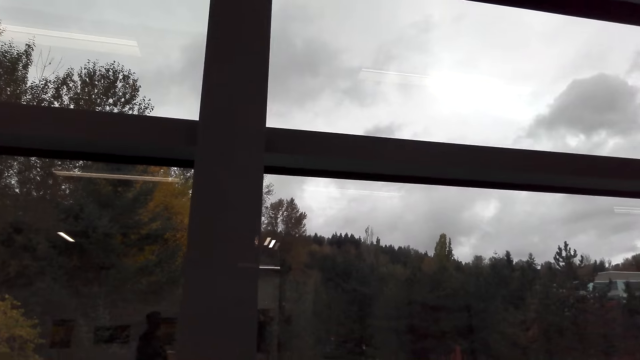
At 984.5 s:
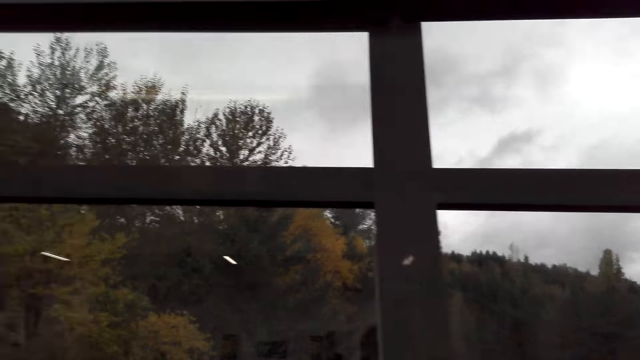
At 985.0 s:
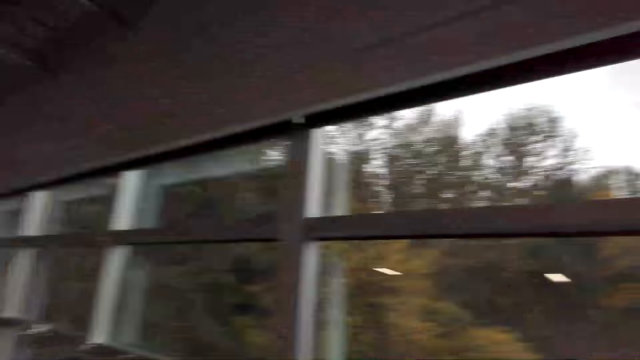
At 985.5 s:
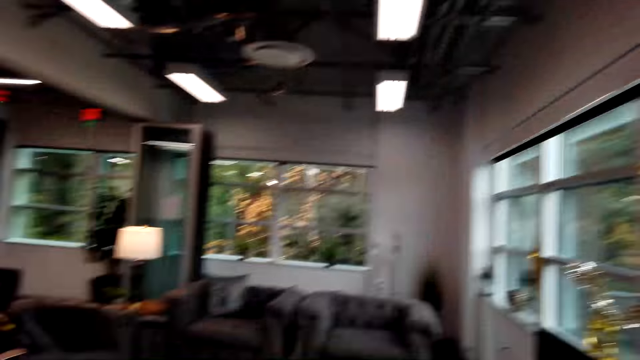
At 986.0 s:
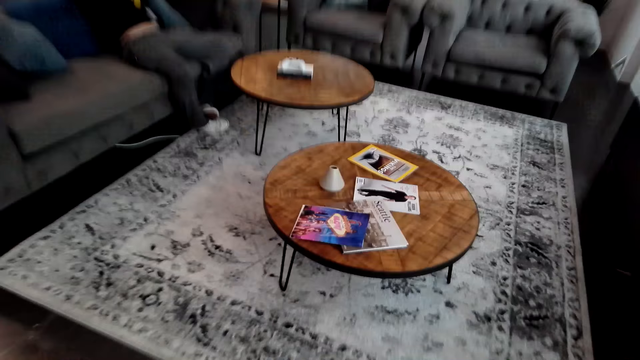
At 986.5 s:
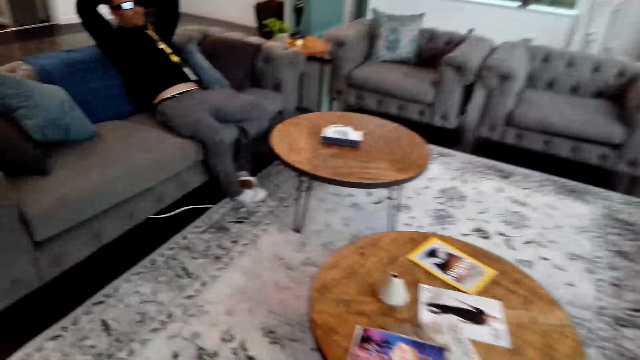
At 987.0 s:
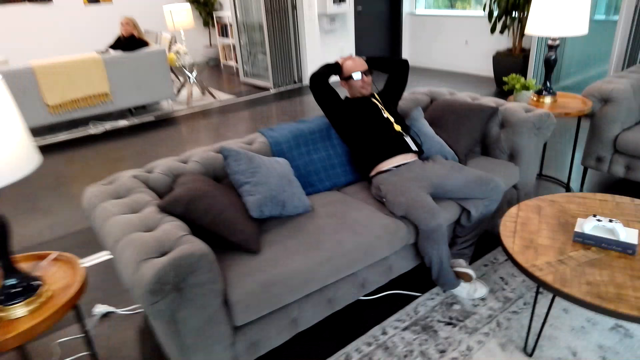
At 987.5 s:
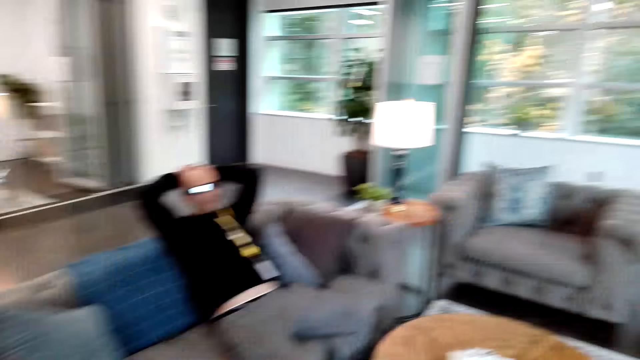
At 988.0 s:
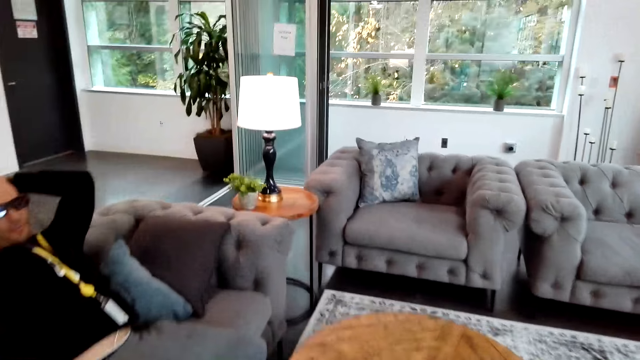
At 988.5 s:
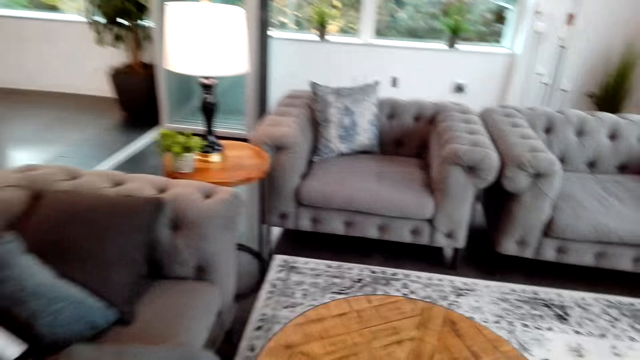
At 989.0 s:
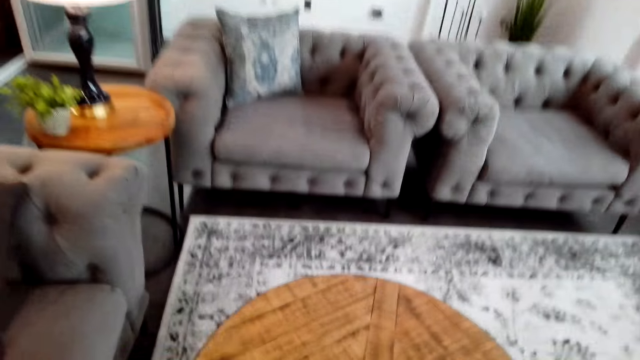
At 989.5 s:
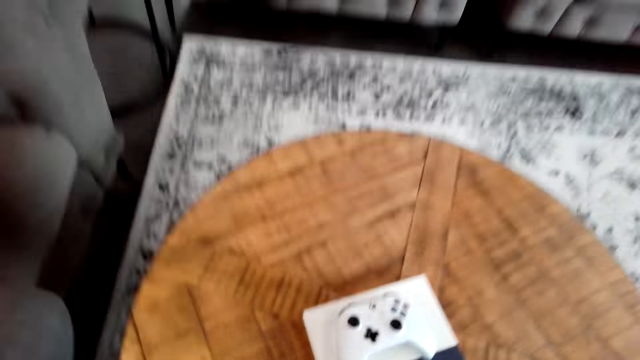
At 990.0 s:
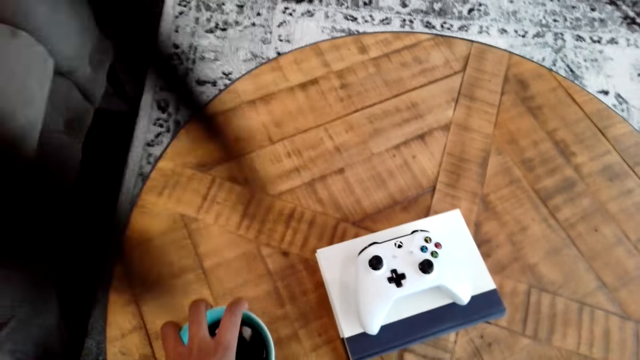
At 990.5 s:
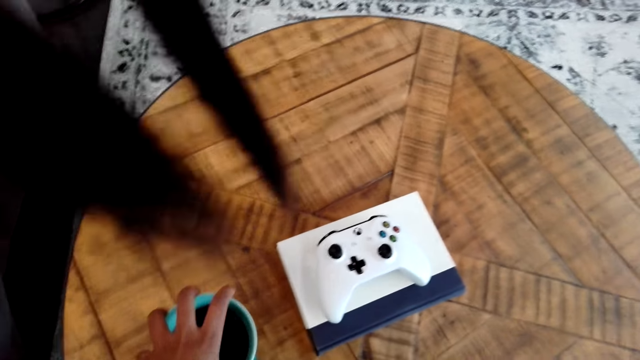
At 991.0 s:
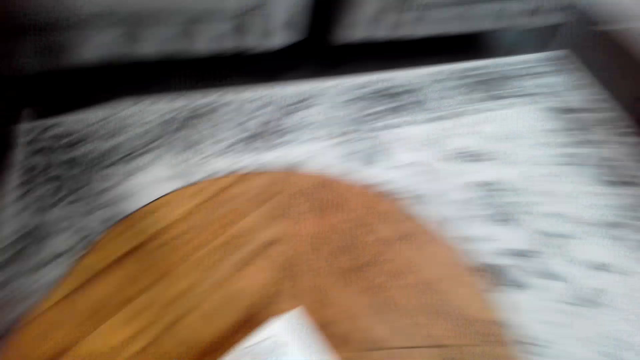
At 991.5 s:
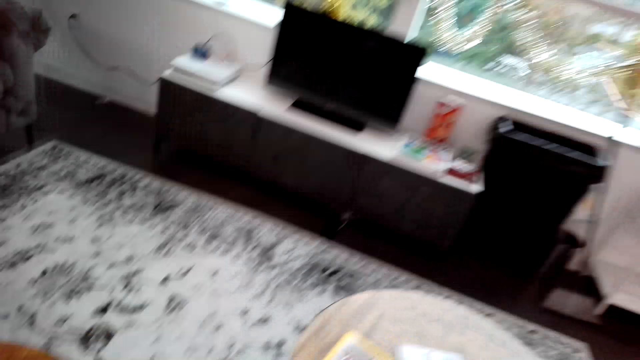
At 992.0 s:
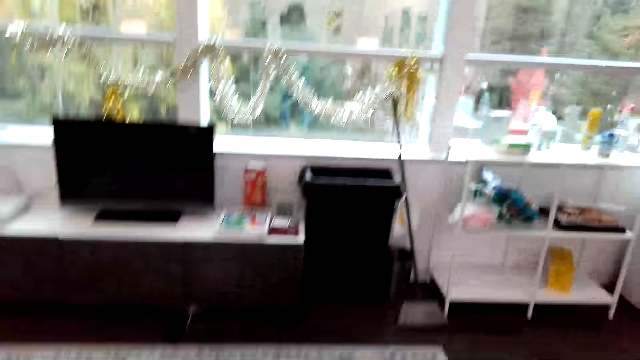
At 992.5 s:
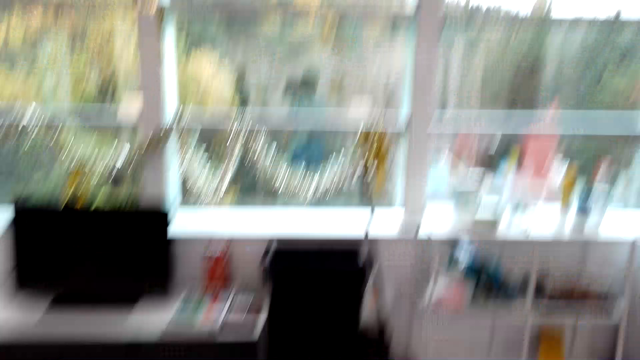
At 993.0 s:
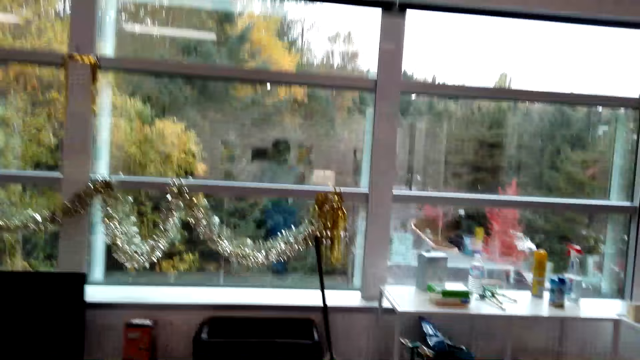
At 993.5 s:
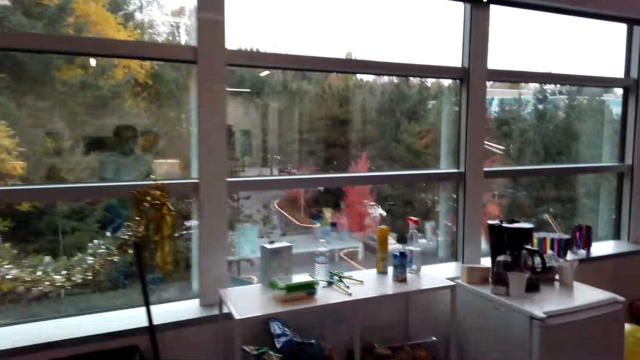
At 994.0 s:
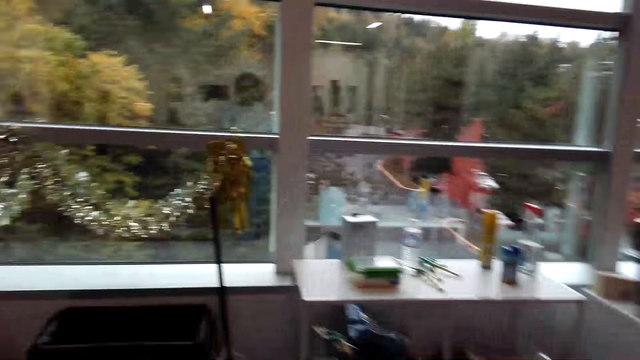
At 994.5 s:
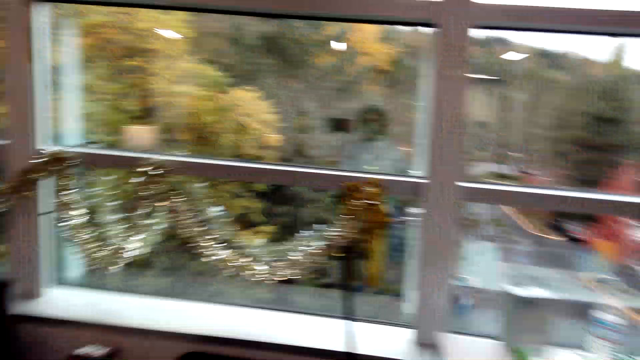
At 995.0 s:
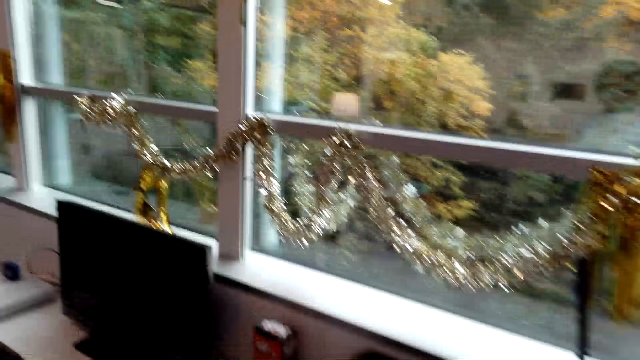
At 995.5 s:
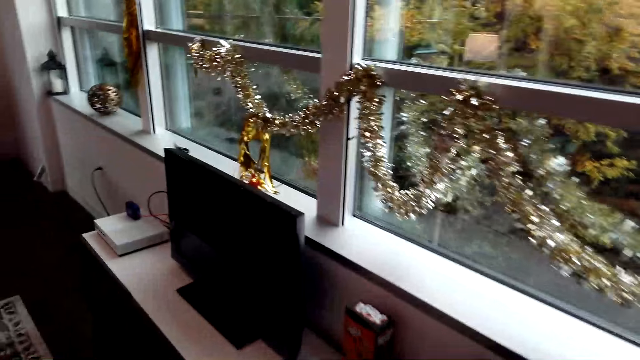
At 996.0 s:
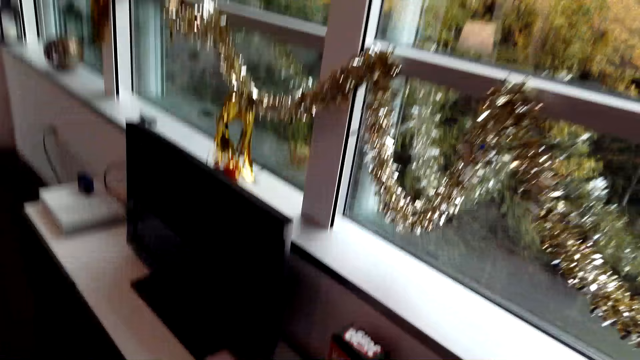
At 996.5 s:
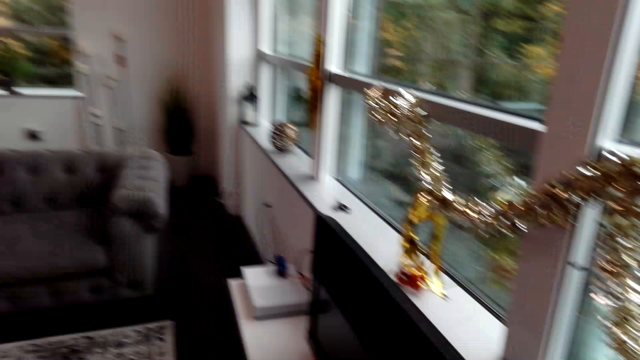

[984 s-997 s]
A person rests a hand on the head. The camera wearer moves the cup of coffee on the table. They place the cup of coffee on the table. They walk around.

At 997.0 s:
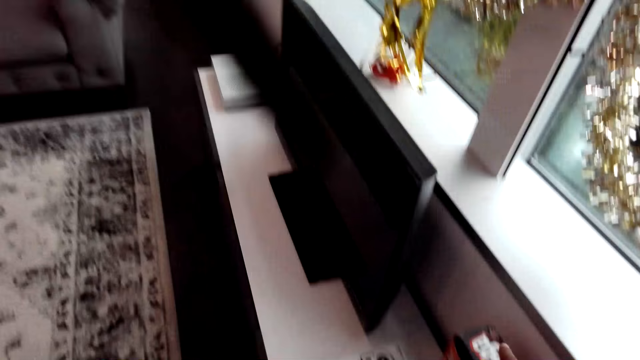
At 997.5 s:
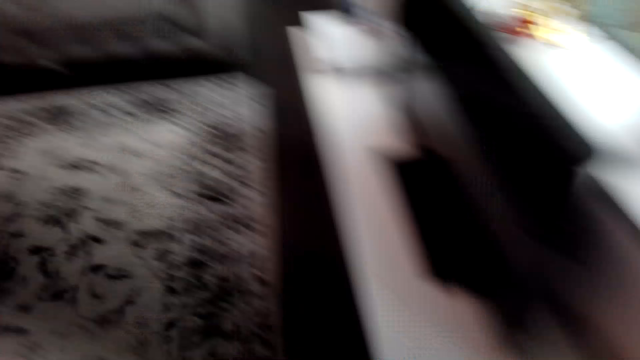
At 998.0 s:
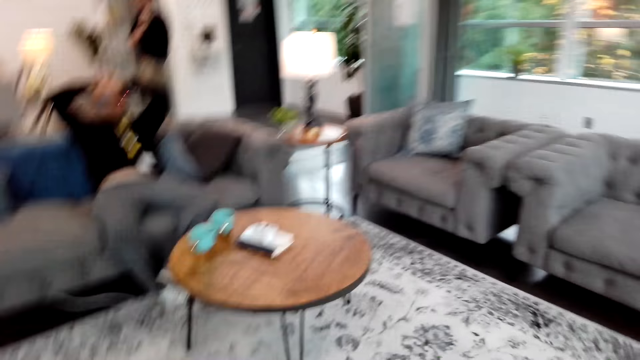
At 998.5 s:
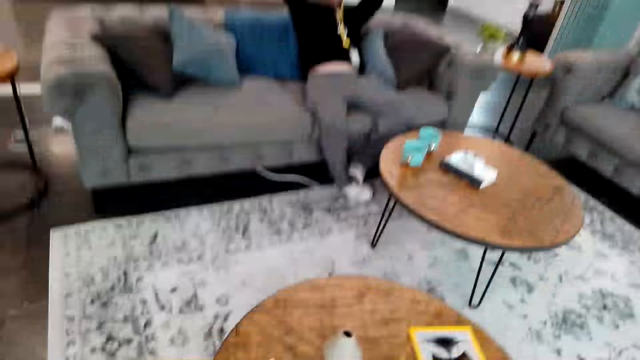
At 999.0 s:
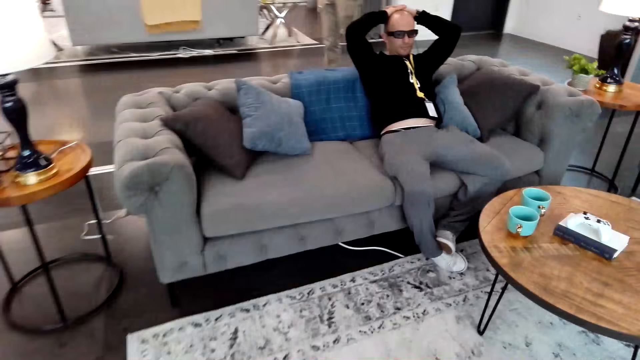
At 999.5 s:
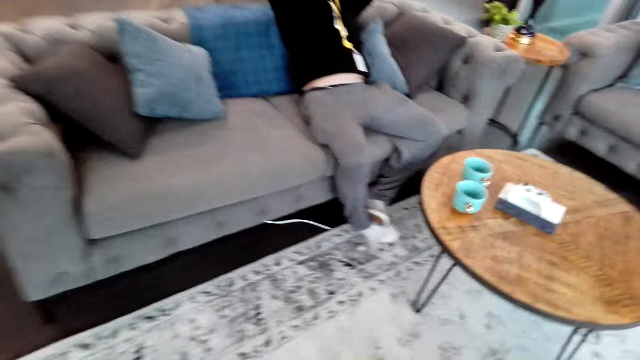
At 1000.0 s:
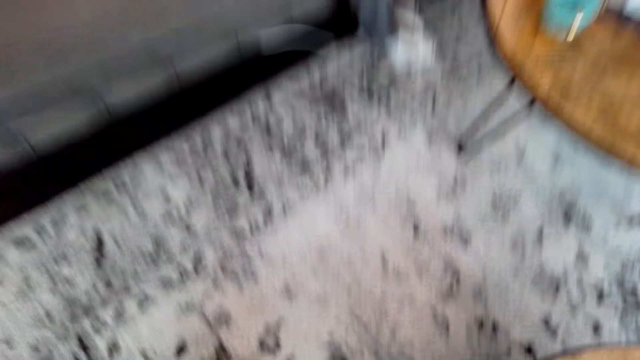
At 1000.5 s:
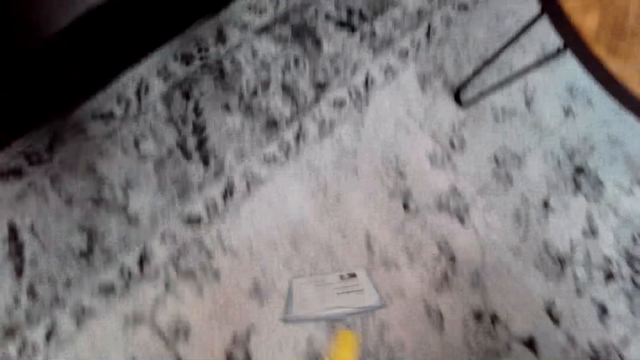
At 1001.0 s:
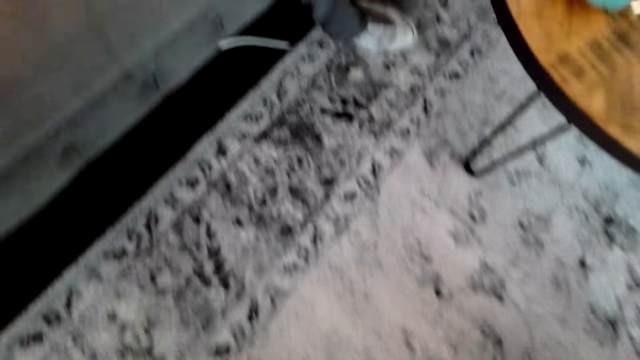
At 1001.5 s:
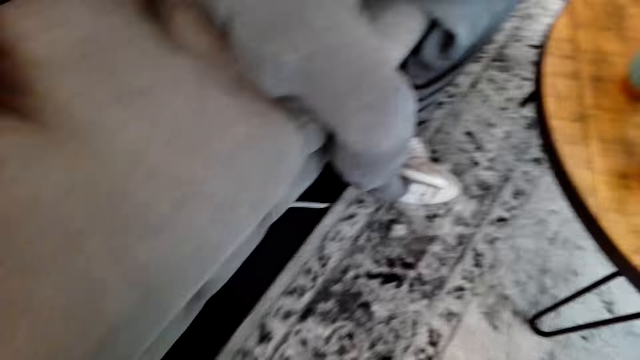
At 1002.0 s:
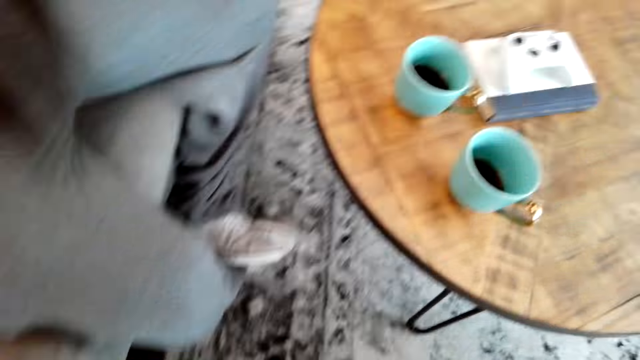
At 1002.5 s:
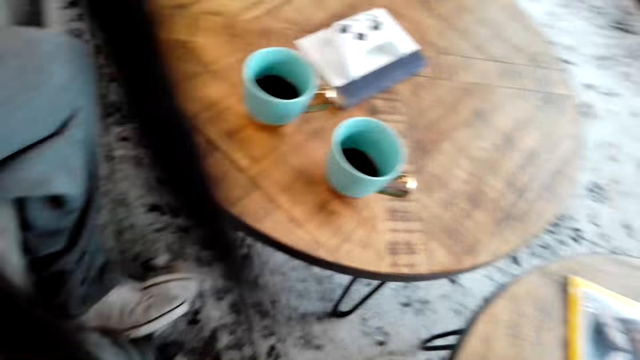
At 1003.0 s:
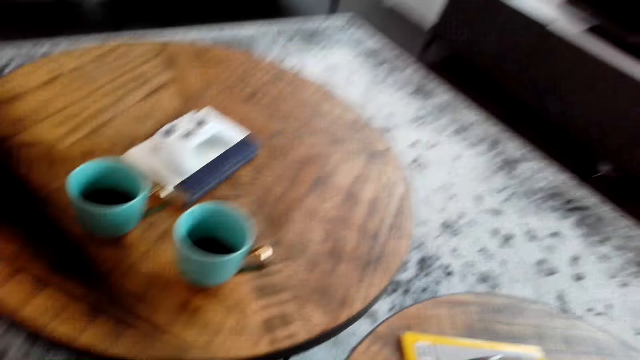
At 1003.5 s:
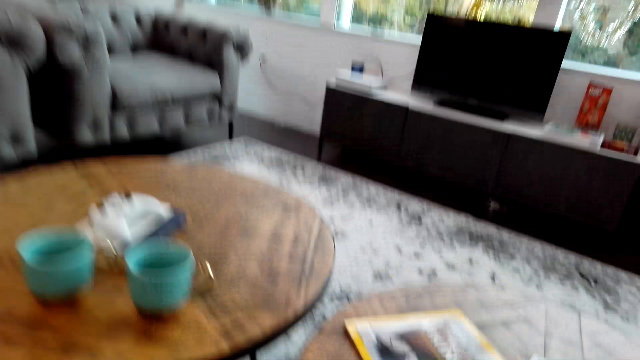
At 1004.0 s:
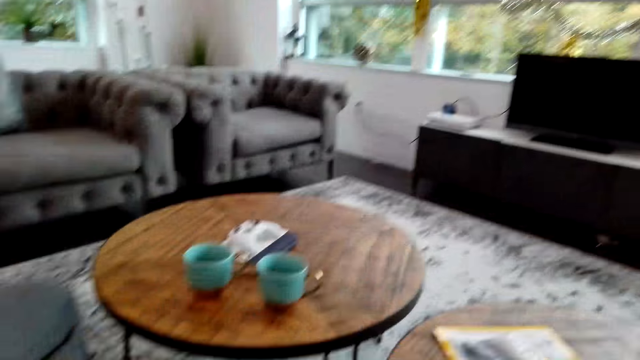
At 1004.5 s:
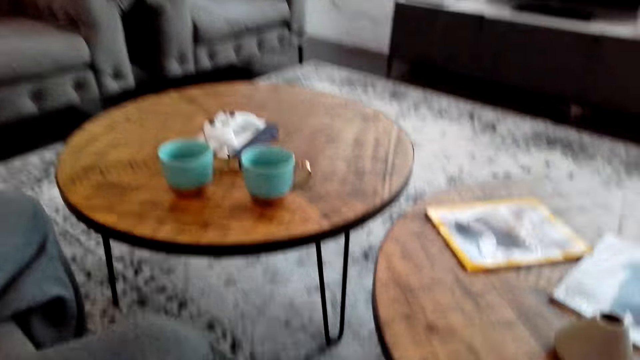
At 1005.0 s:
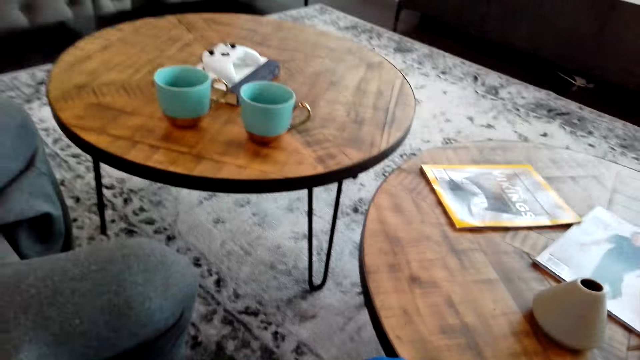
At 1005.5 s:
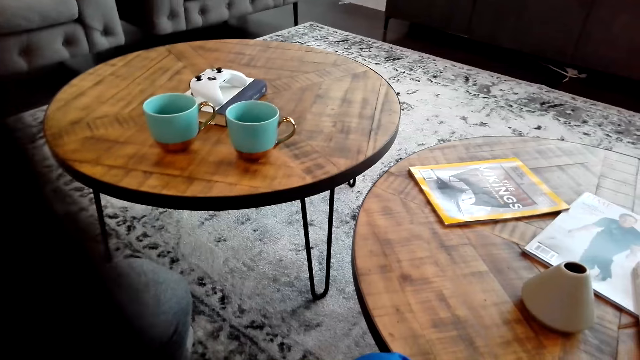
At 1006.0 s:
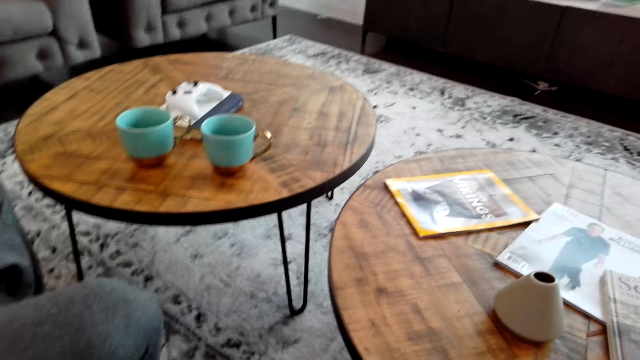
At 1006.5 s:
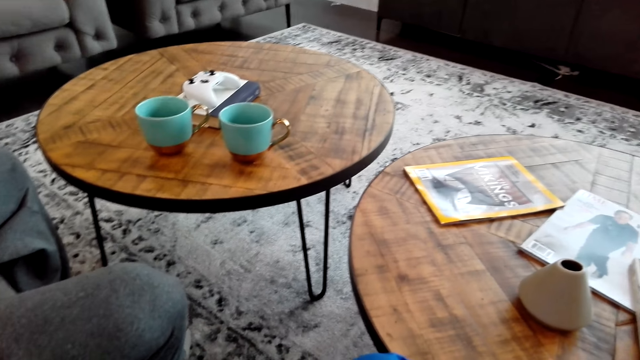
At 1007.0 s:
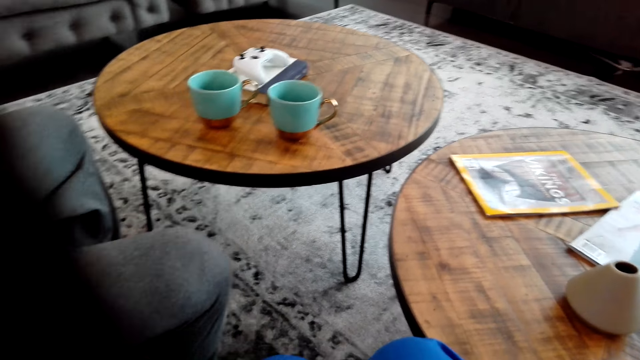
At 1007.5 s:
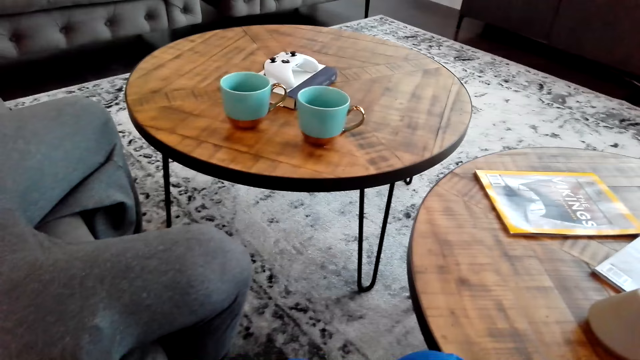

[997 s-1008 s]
The camera wearer takes an object on the floor. They put the object on the table. They sit on a couch.
